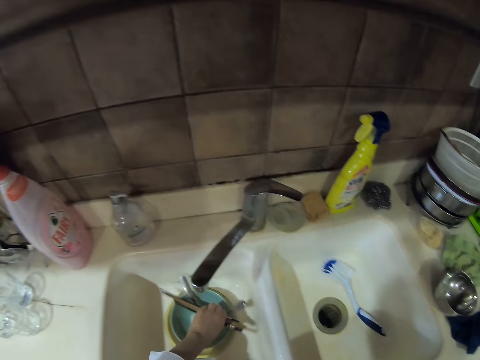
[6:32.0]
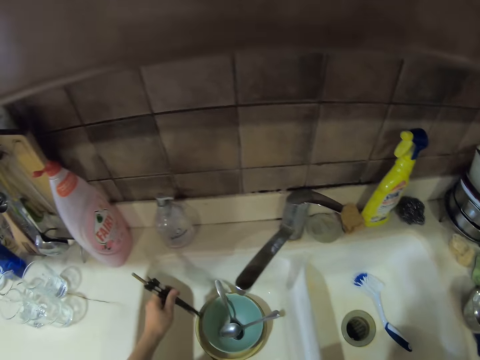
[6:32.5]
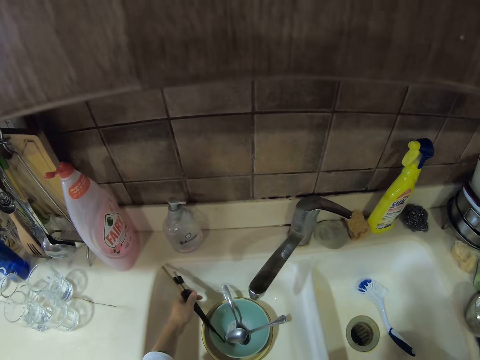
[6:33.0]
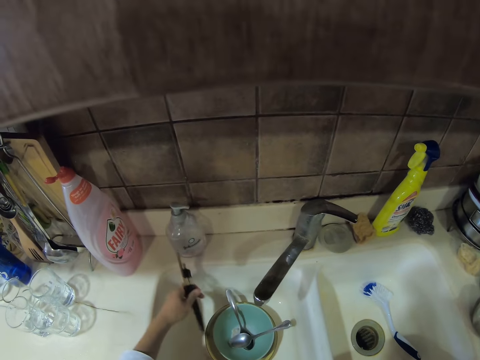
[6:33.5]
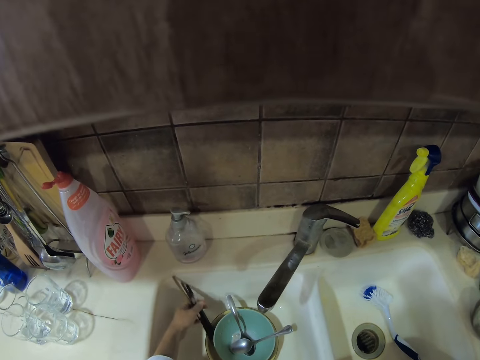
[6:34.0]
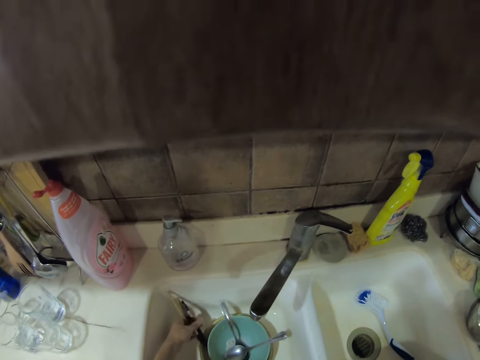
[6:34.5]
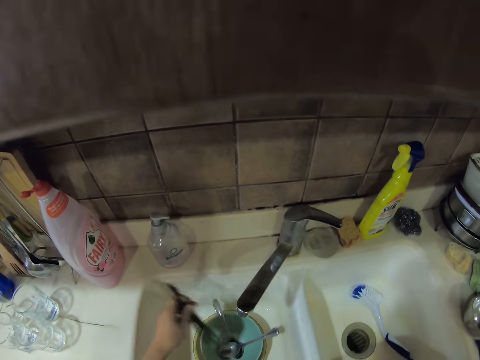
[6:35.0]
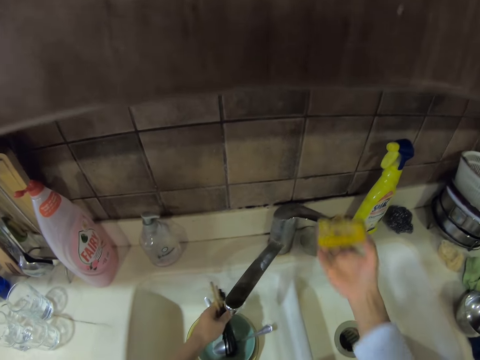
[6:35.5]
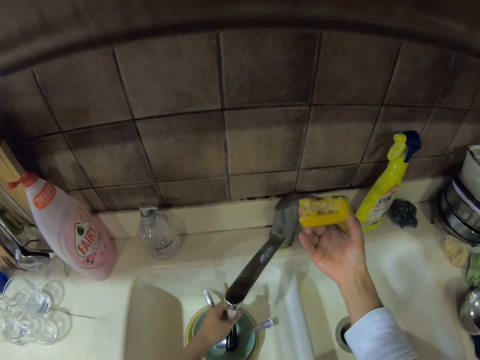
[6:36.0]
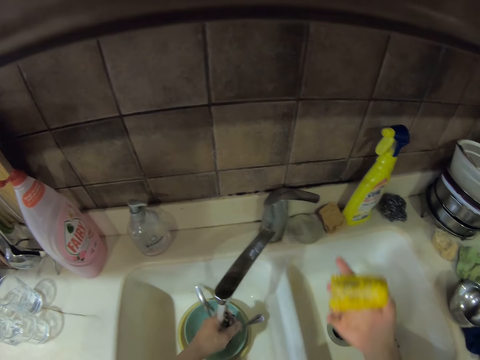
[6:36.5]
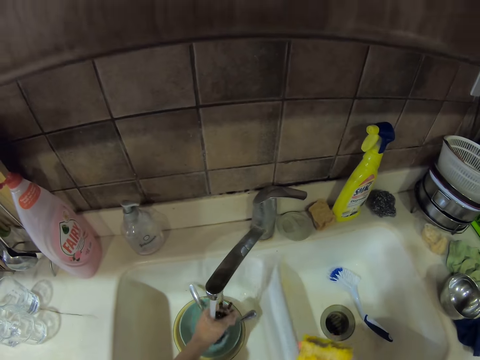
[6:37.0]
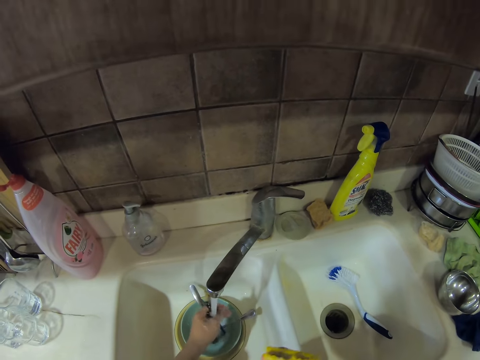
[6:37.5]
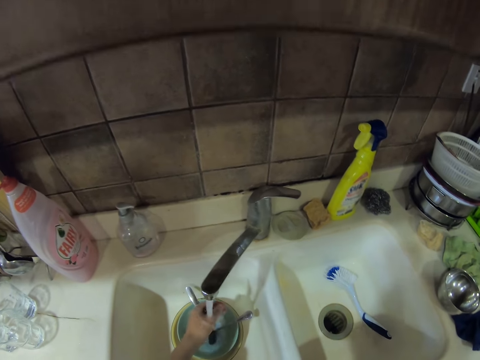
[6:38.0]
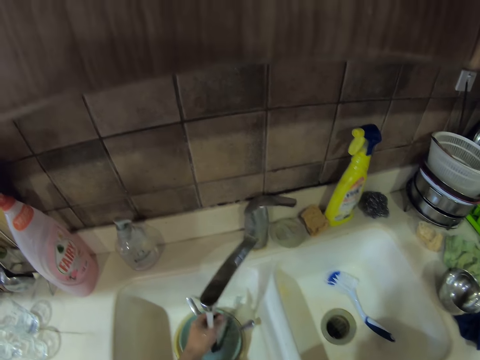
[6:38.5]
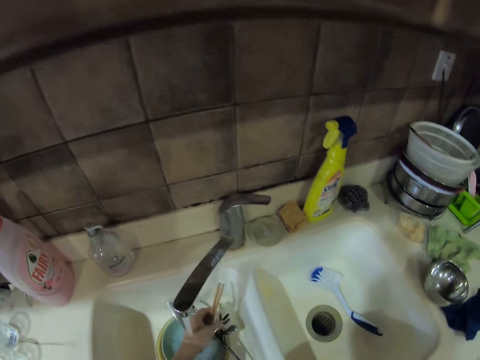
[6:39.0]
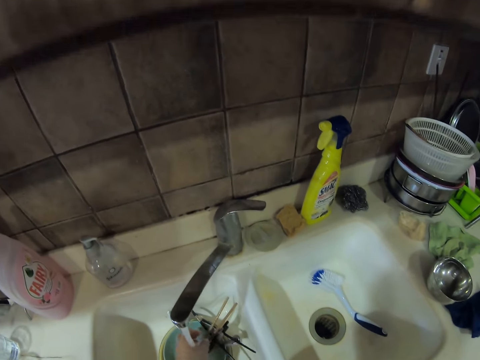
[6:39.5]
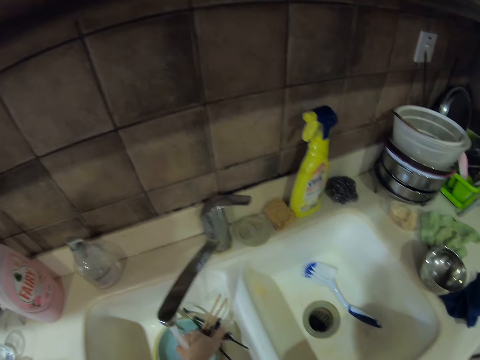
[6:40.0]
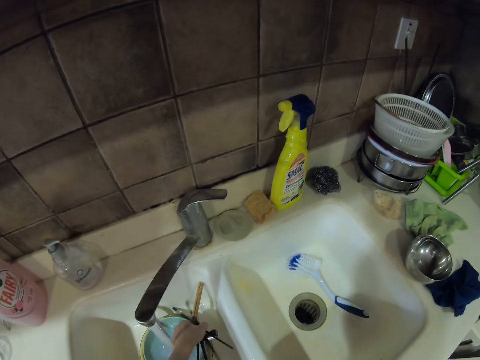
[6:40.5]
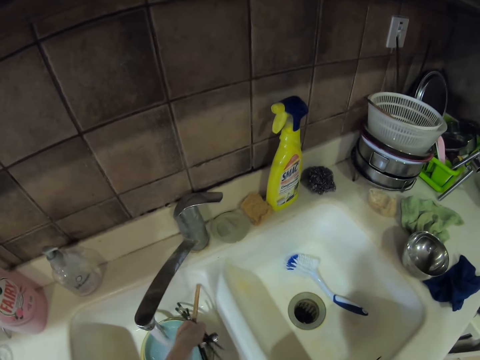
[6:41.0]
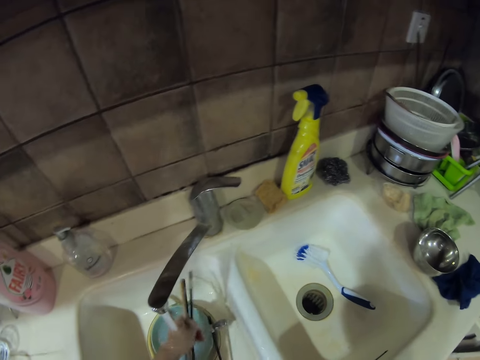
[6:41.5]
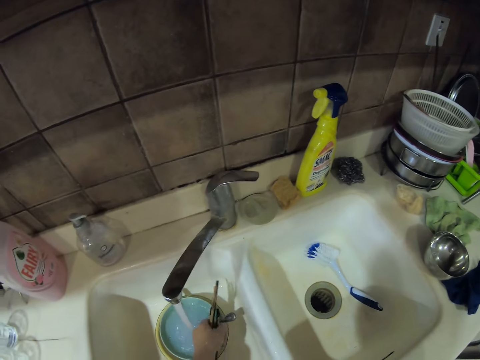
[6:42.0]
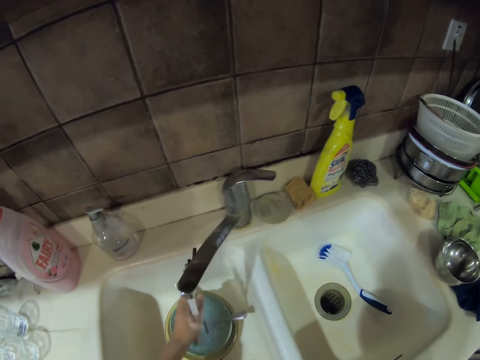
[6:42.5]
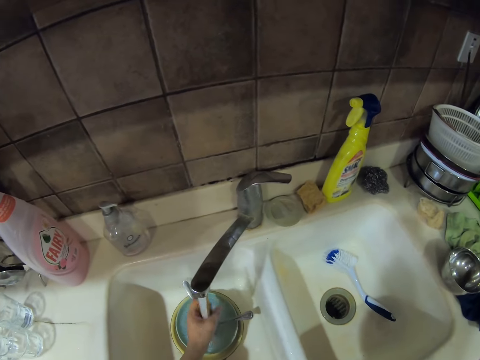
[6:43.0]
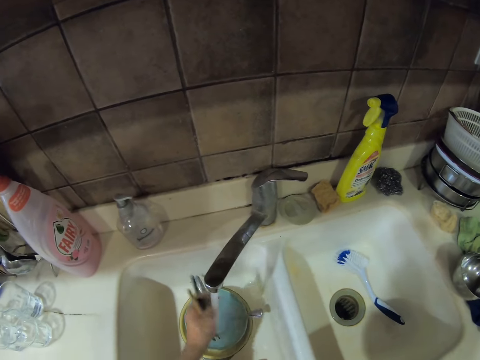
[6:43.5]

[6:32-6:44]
The camera wearer picks up chopsticks. They open the tap. They wash the chopsticks.

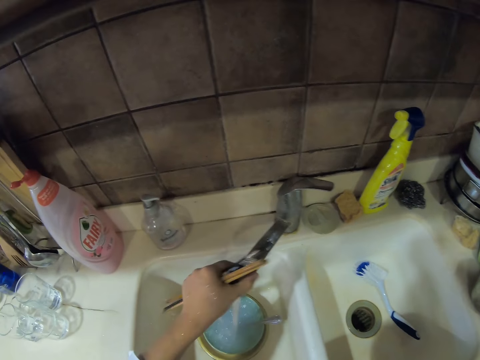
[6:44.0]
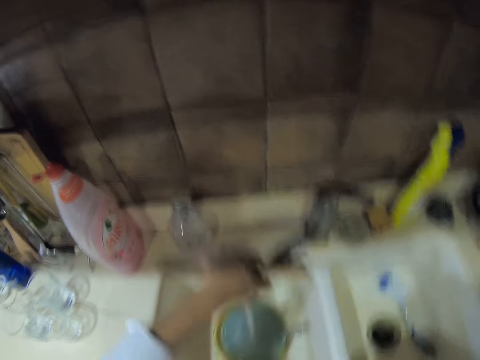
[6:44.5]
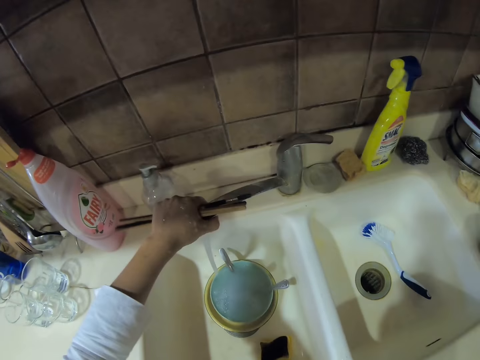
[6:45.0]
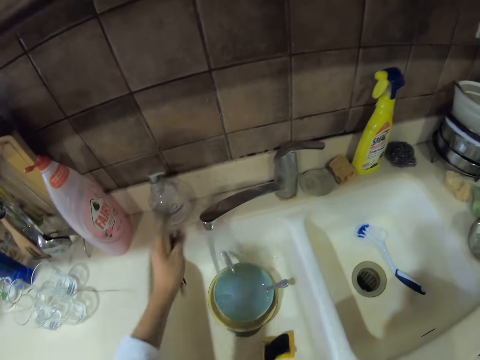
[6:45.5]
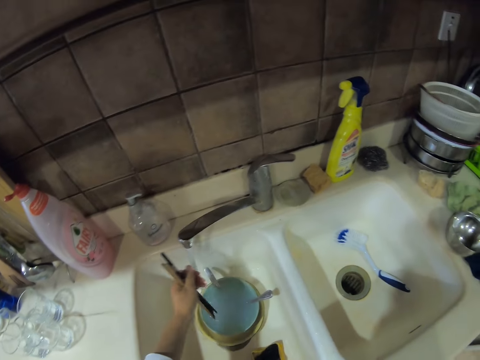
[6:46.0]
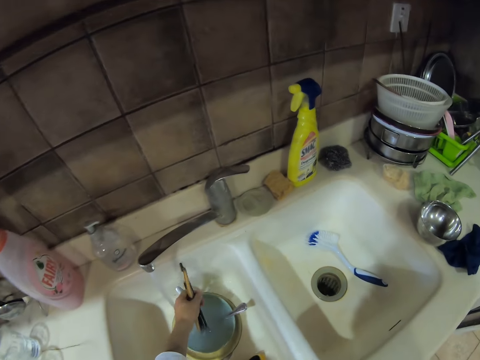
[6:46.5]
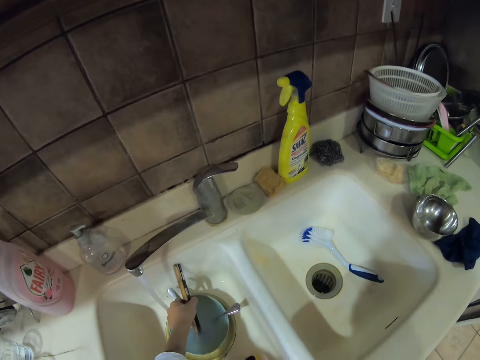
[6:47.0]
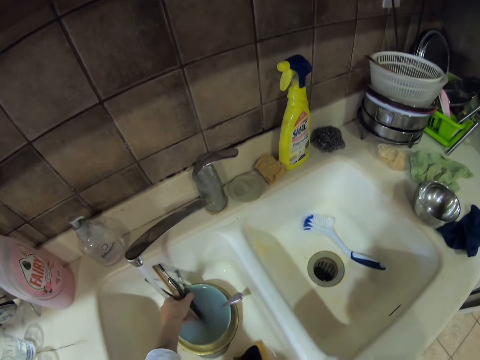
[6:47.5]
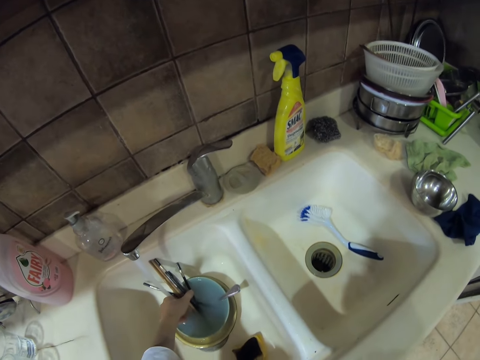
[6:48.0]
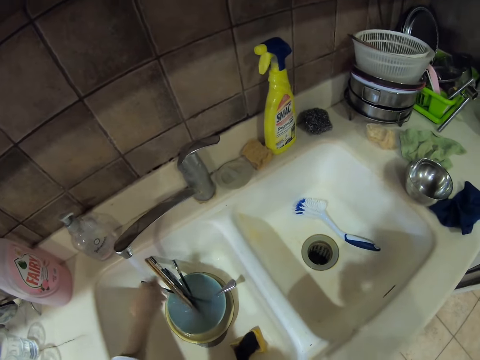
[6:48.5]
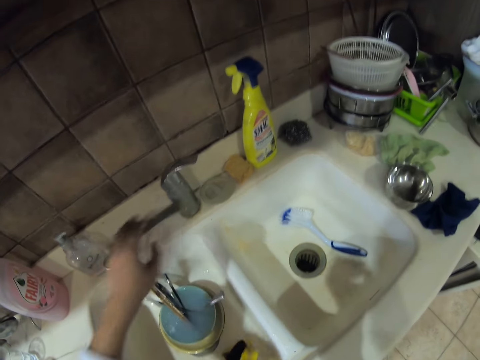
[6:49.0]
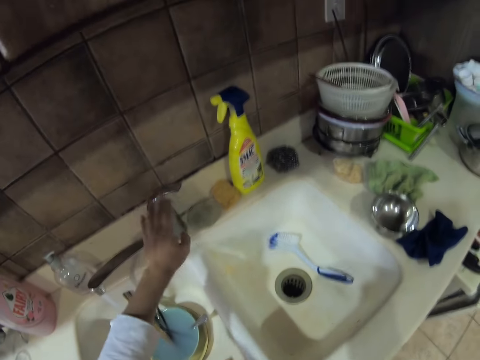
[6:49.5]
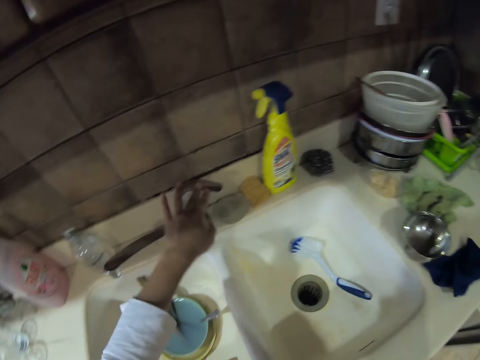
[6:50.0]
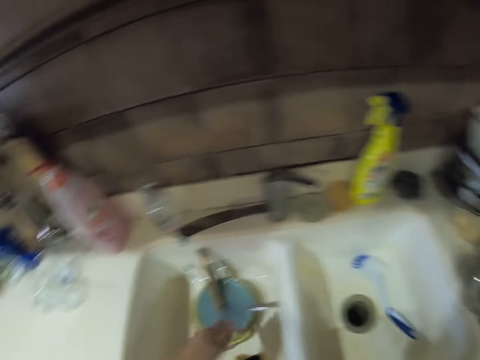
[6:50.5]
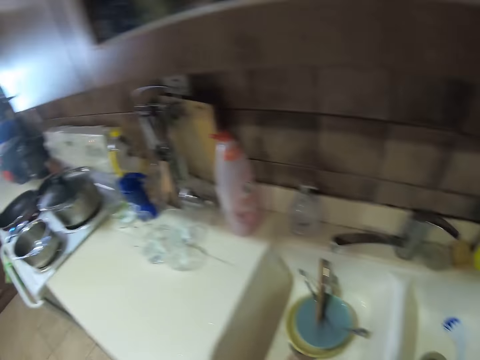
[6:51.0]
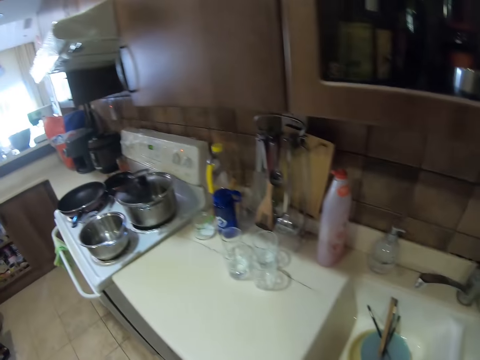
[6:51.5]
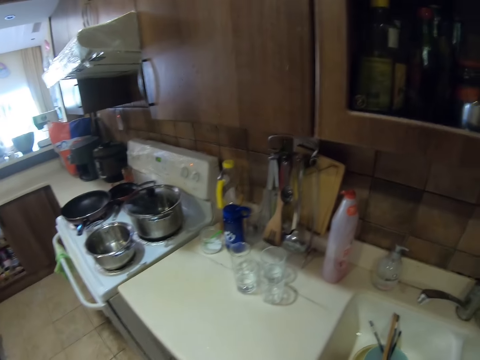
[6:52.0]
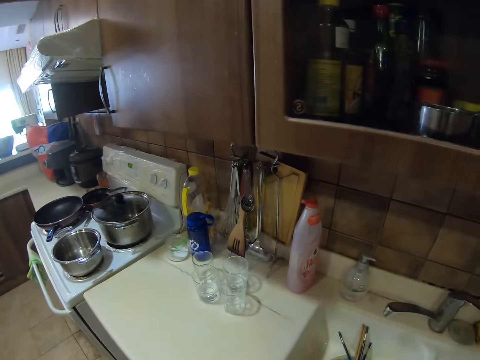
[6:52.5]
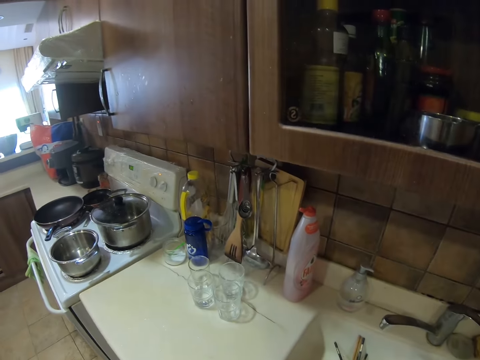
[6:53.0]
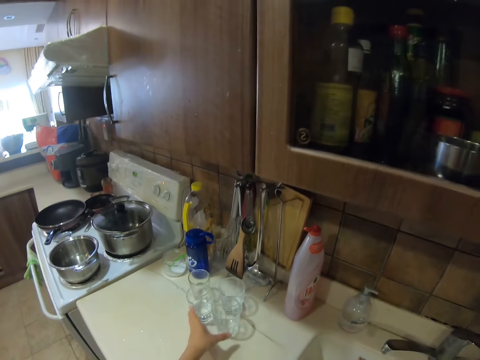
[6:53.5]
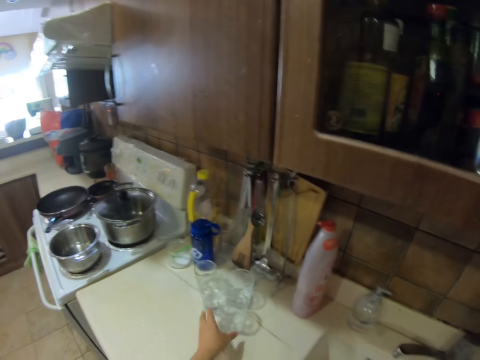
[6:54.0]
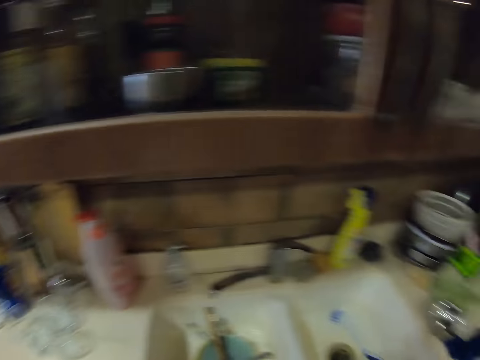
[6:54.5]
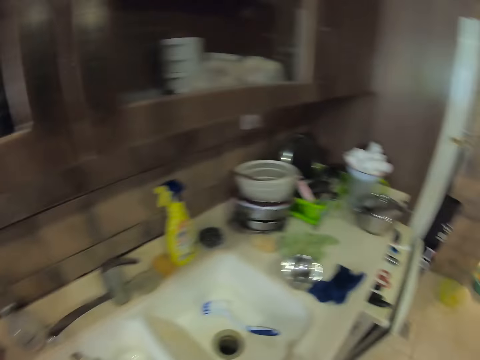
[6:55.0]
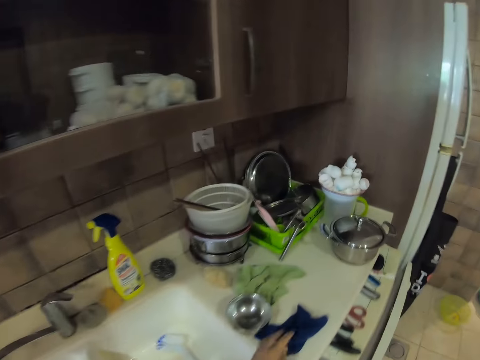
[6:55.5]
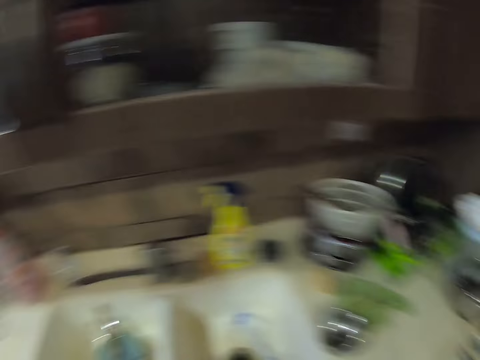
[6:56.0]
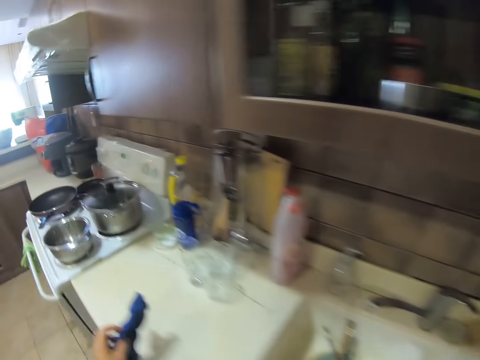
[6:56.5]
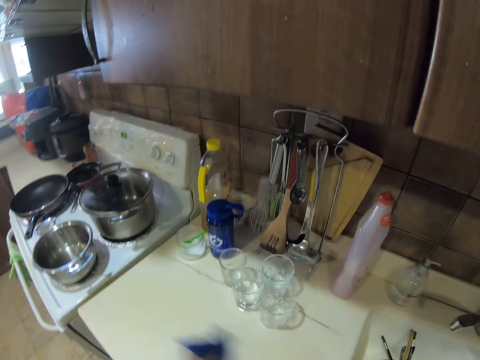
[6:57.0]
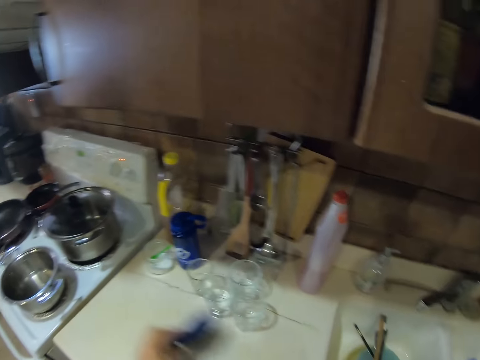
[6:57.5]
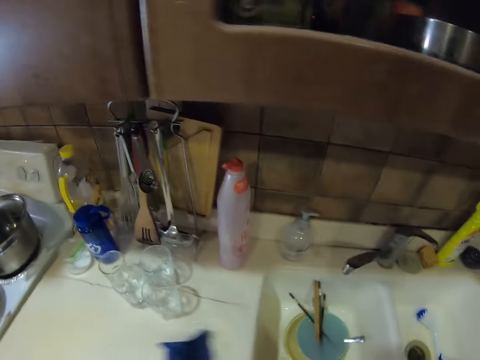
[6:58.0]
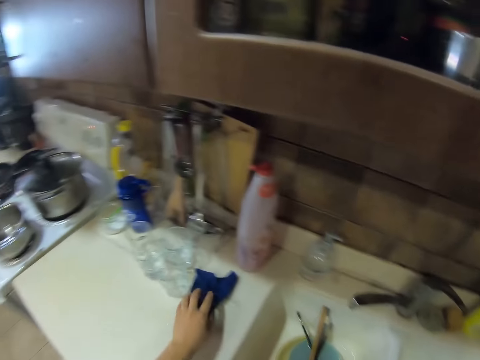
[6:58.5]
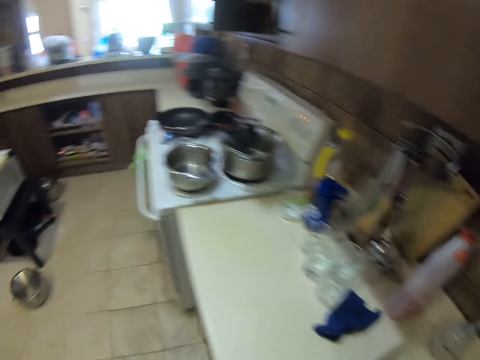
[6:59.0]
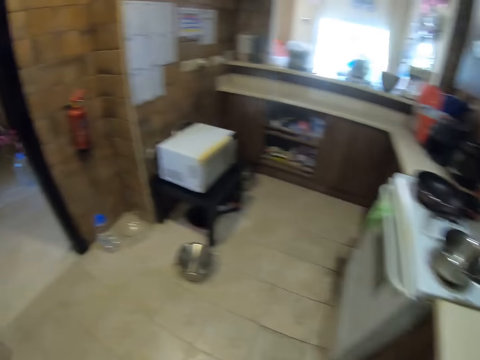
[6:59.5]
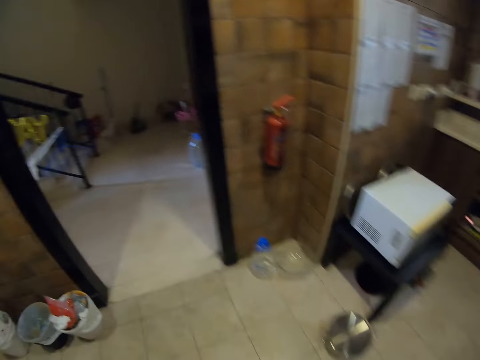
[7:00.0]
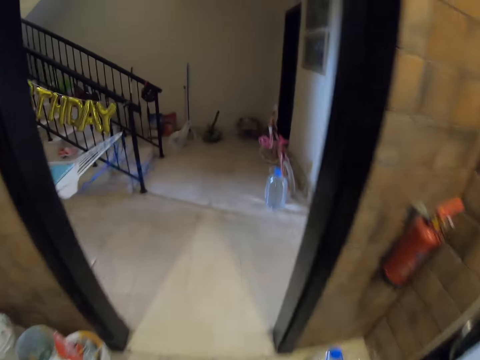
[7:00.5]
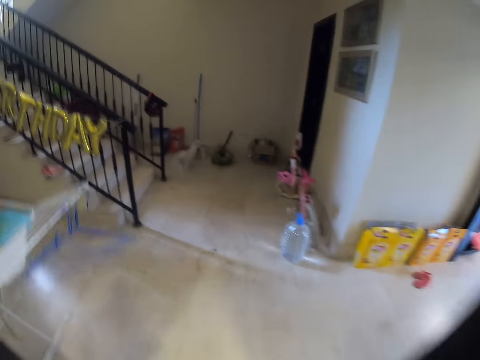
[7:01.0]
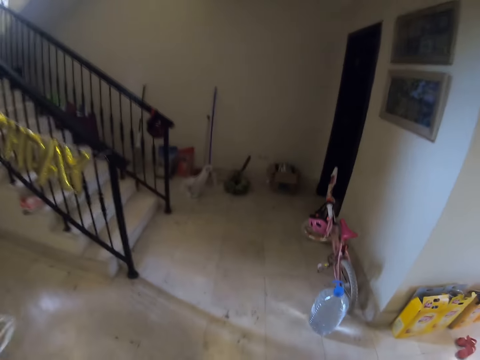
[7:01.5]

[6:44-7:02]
The camera wearer puts the chopstick in the plate. They close the tap. They look around. They drop the glasses. They move the glasses. They wipe the counter with fabric. They walk around.
